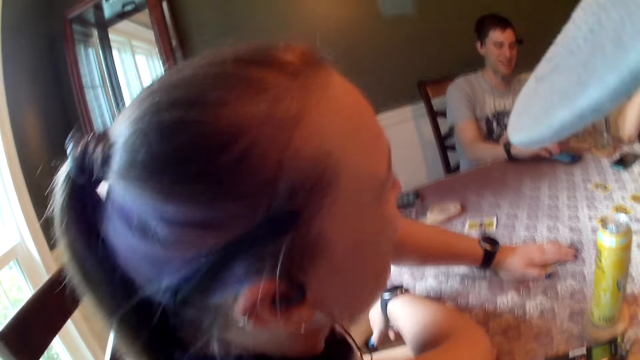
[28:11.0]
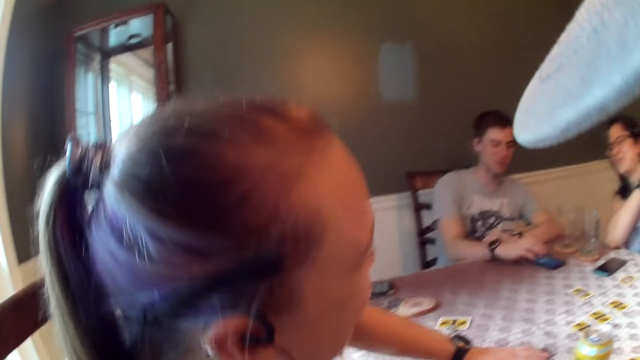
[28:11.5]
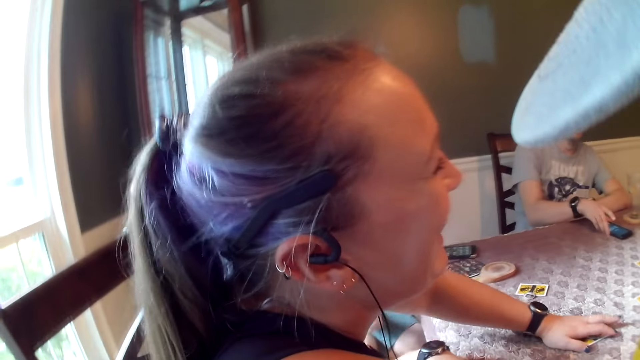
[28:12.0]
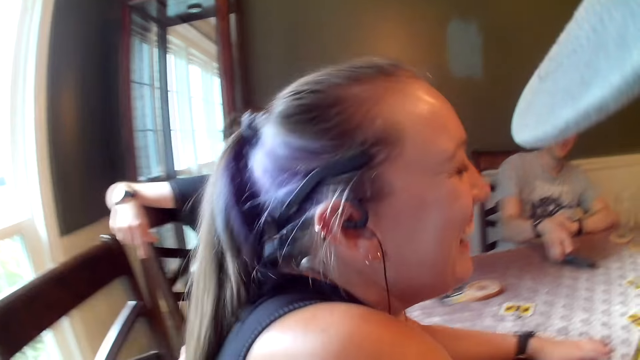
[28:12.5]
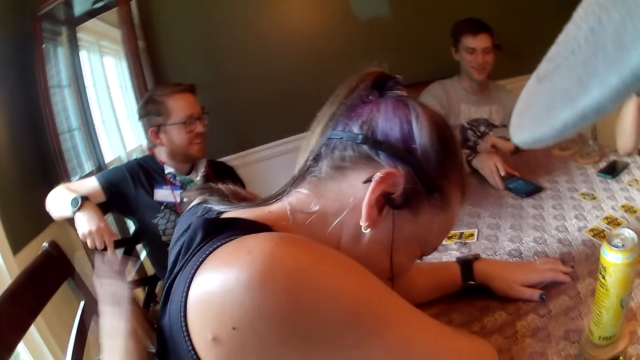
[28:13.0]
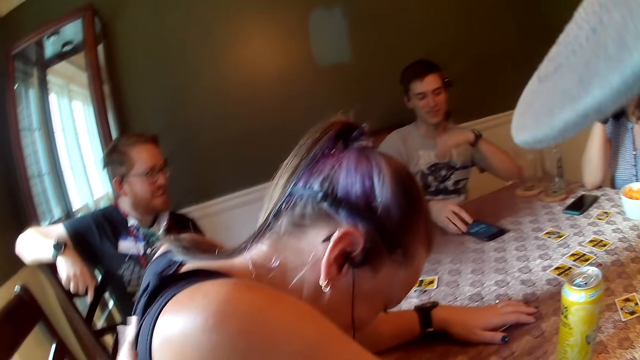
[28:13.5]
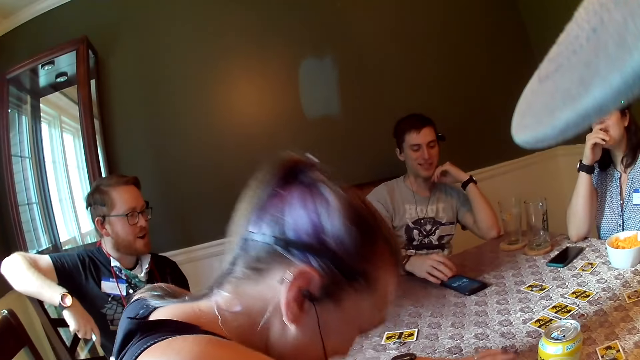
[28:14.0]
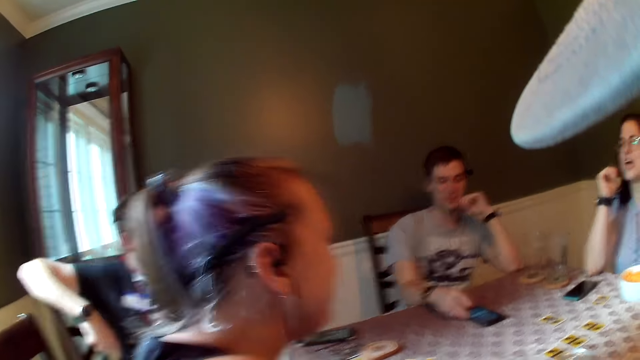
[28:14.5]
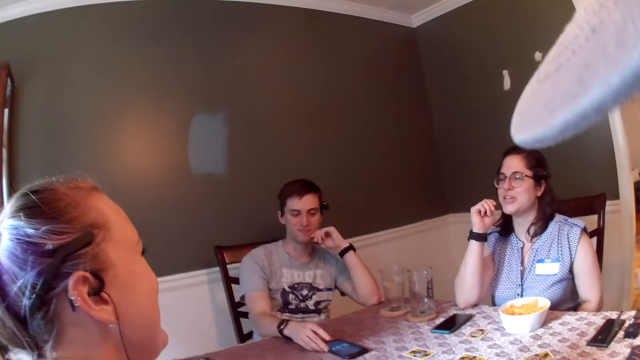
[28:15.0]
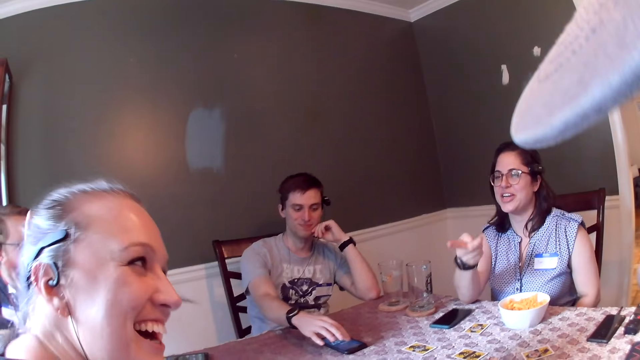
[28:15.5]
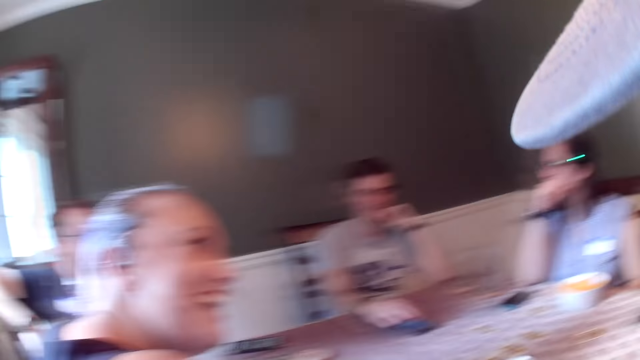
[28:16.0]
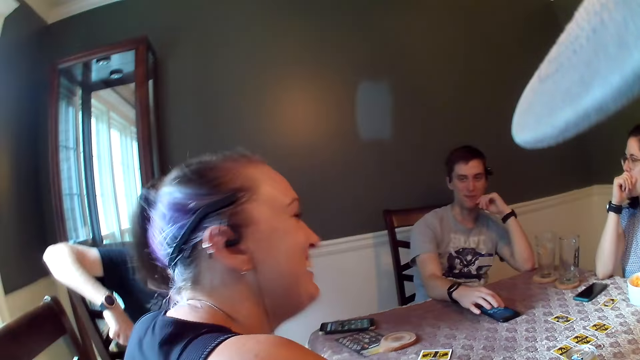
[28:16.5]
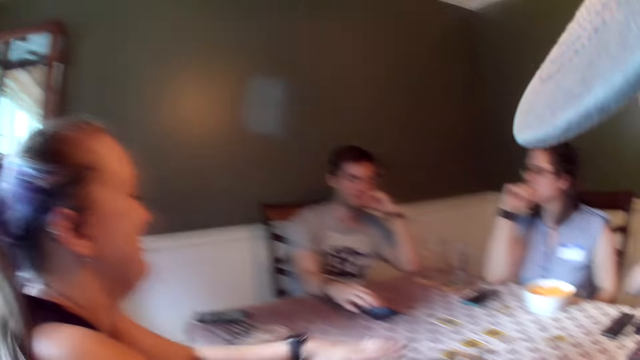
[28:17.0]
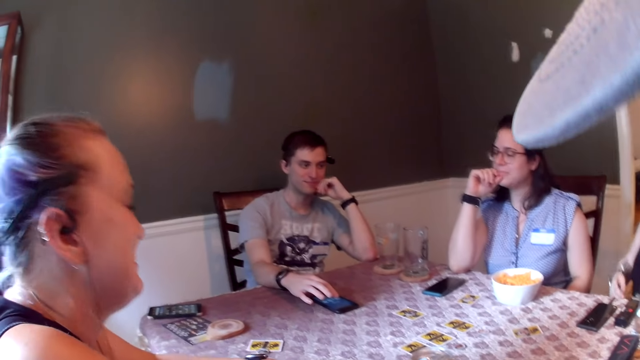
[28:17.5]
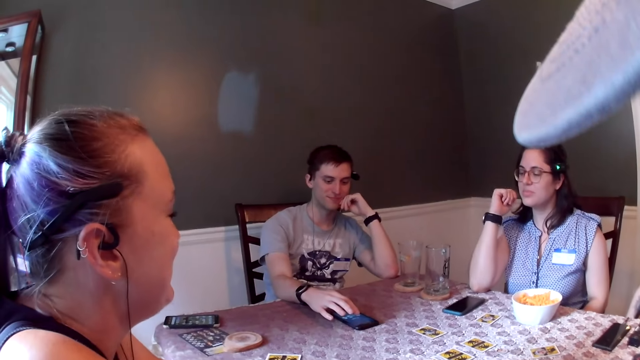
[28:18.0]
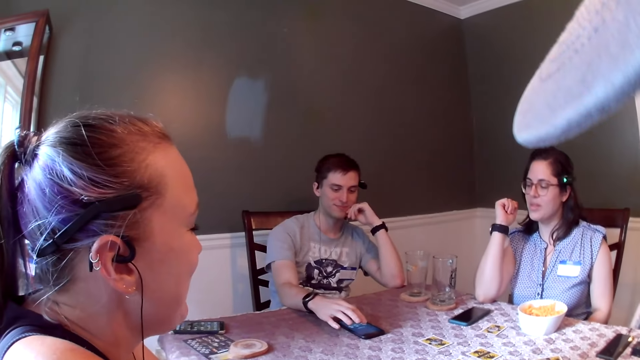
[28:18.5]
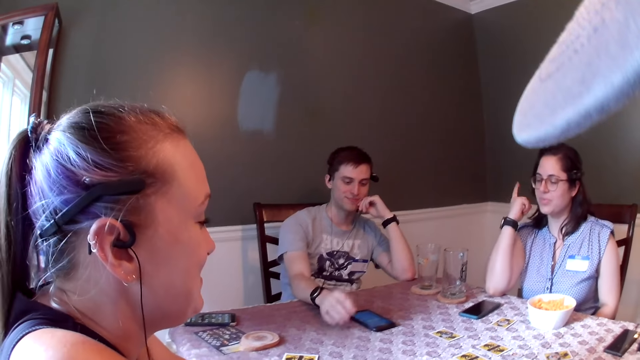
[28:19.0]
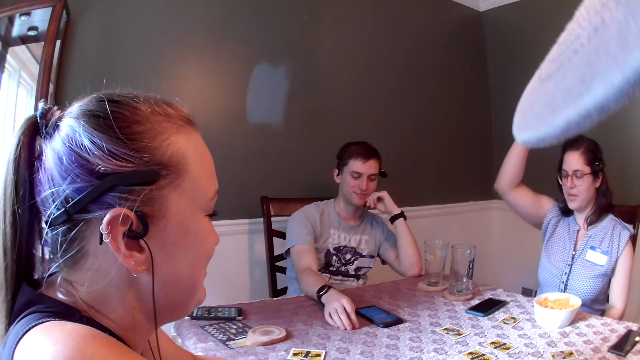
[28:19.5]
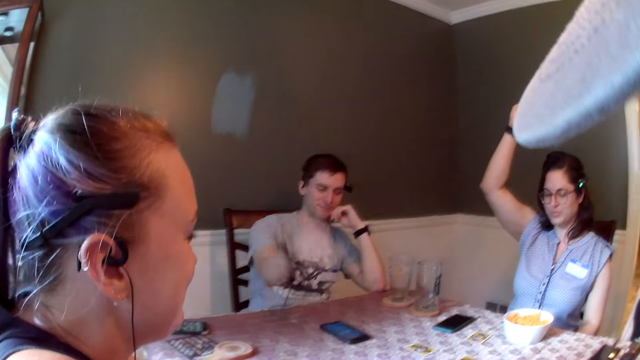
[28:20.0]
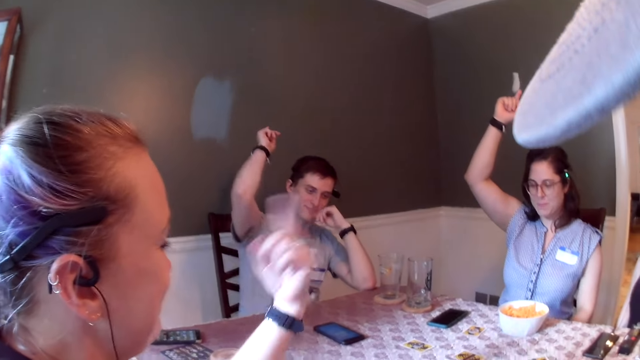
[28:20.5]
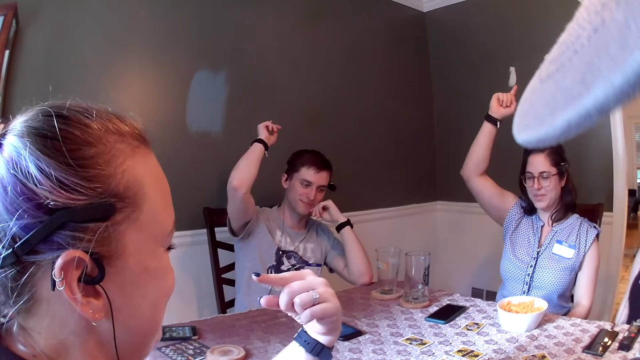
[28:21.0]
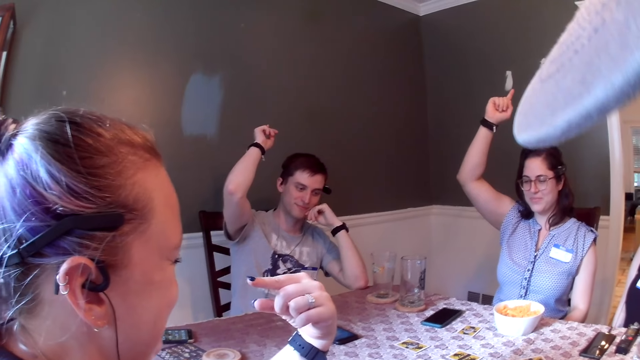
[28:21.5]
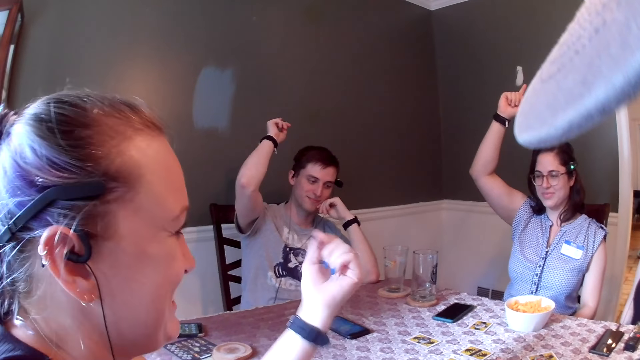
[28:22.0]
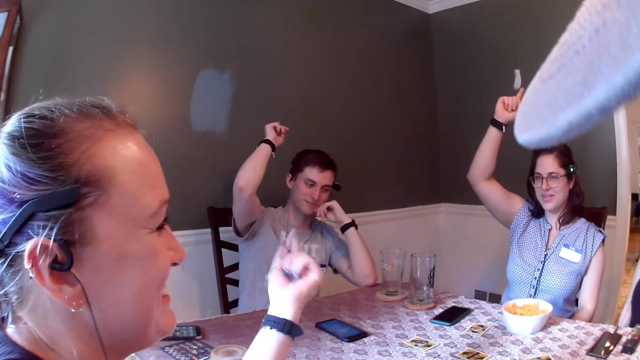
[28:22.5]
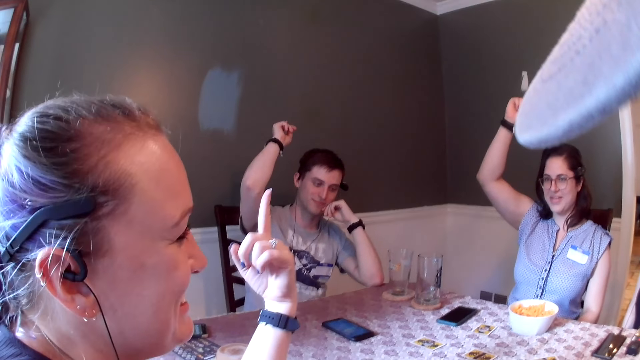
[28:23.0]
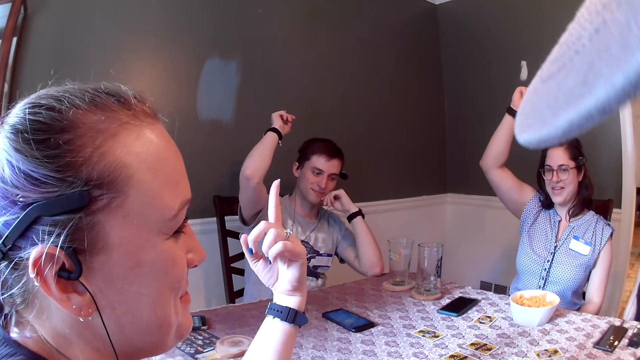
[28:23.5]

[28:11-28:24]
The camera wearer looks around. The man moves the phone across the dining table with his right hand. The camera wearer pats the woman on her back with his left hand. Another woman places her right hand on her mouth. The man places his left hand under his chin and uses the phone on the dining table with his right hand. The other woman gesticulates with her right hand and converses with a group of people in the dining area. The first woman touches her ponytail with her left hand. The other woman places her right hand on her mouth. The first woman places her left hand on the dining table. The camera wearer looks around. The other woman raises her right hand. The man raises his right hand.

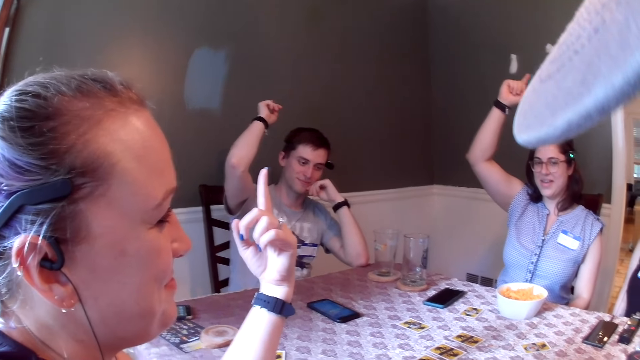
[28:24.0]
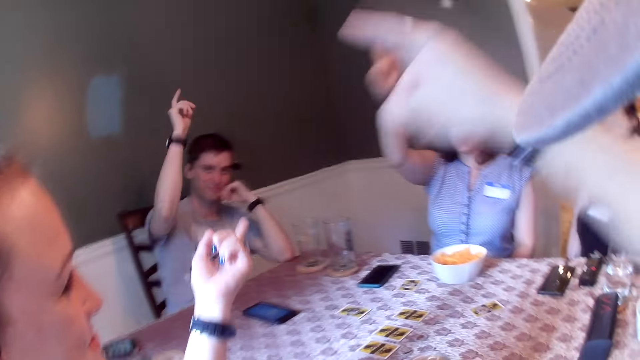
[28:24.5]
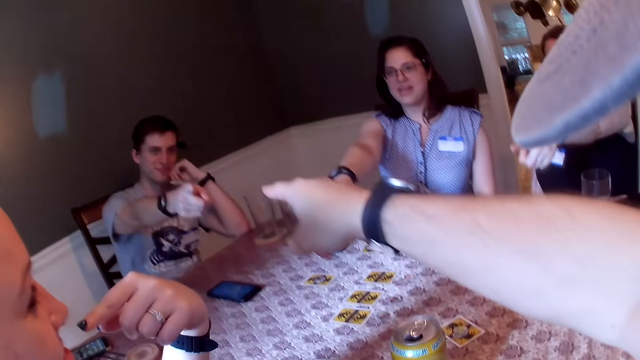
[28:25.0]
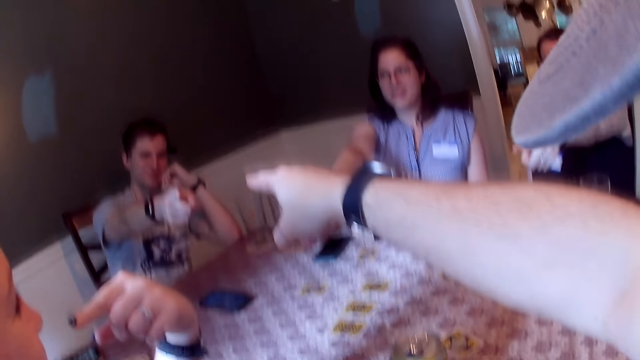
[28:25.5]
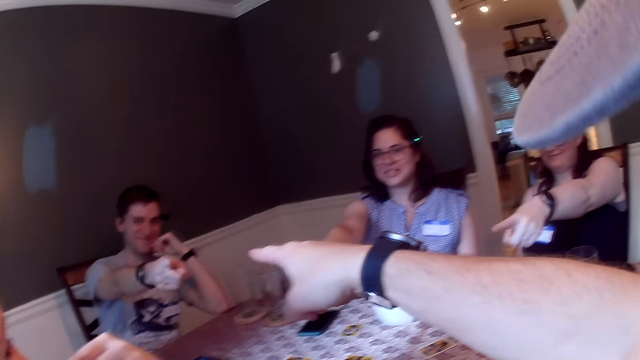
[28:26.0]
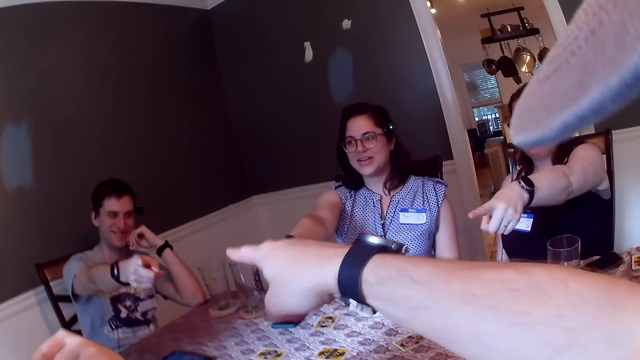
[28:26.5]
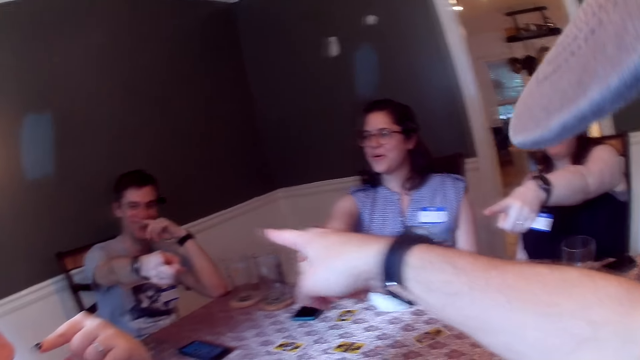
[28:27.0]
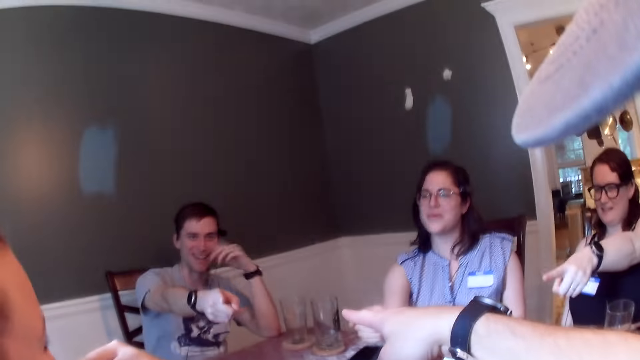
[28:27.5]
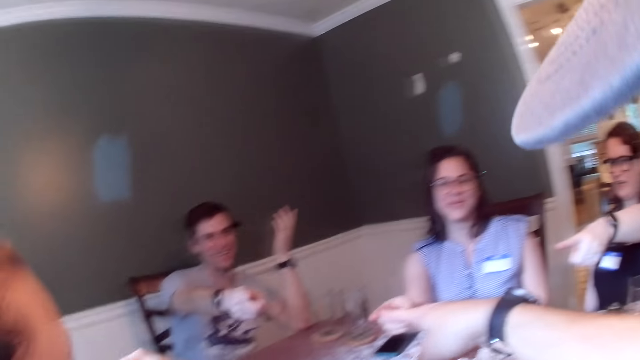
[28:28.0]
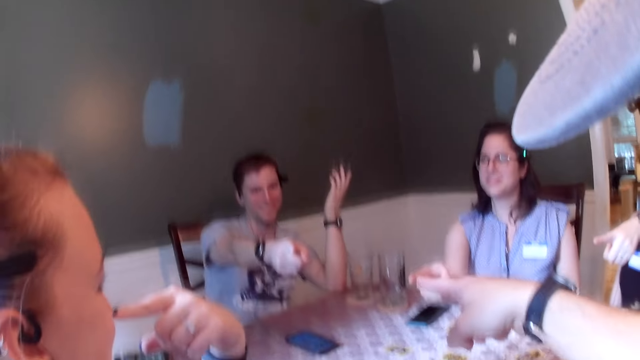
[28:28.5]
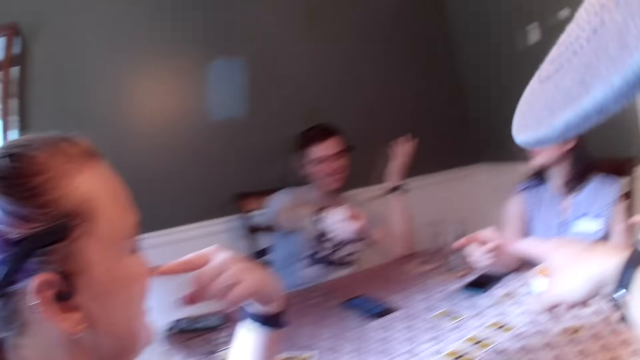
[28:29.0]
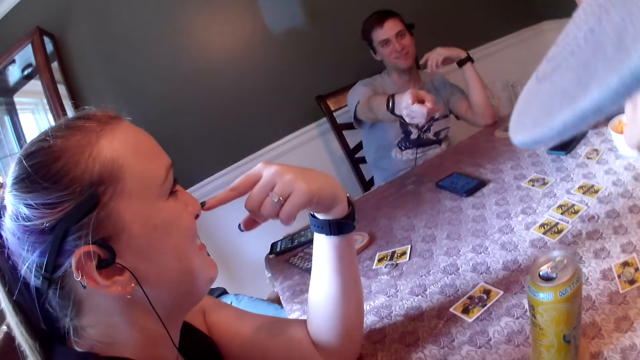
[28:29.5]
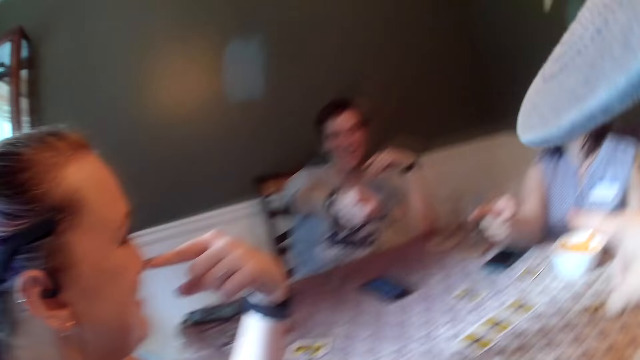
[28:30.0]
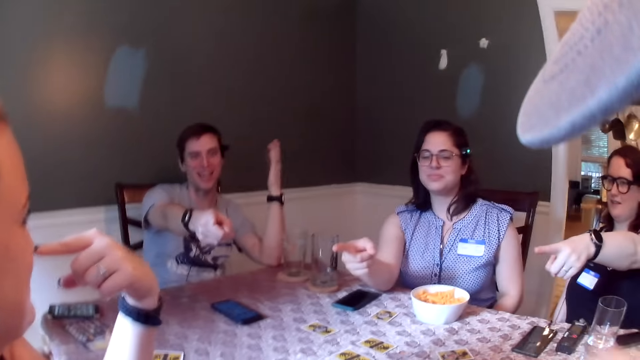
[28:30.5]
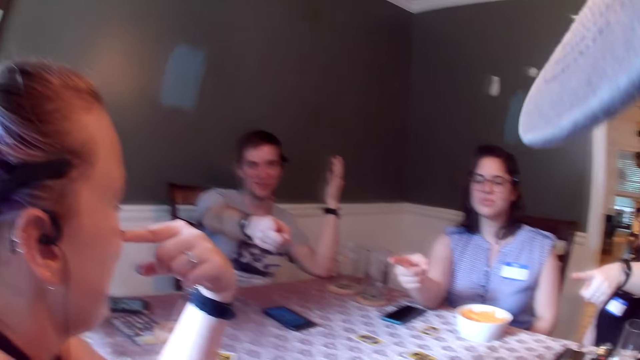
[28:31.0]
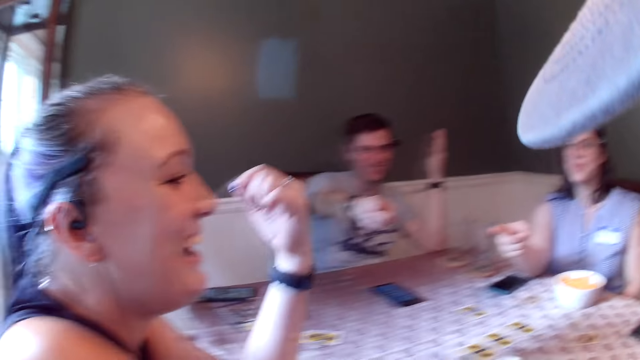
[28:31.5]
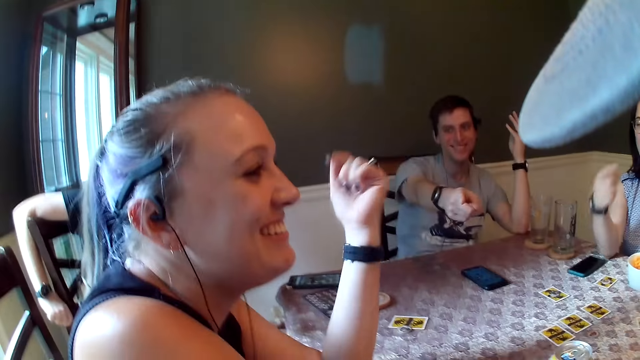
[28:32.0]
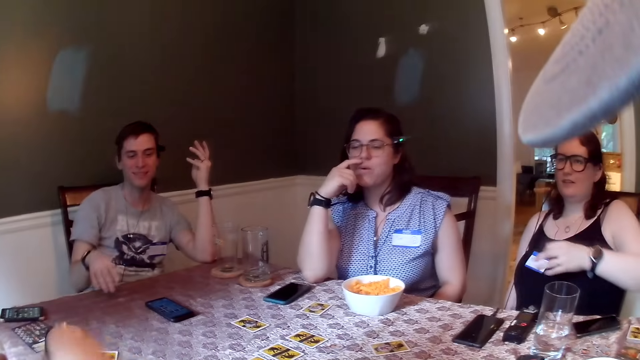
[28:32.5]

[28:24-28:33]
The camera wearer points his right hand at the man. A woman points her right hand at another woman. The man points his right hand at the camera wearer. A third woman points her left hand at the second woman. The first woman places her right elbow on the dining table. The man scratches his face with his left hand. The camera wearer looks around. The man converses with a group of people in the dining area.
